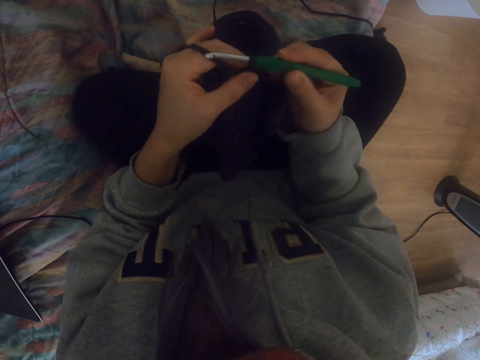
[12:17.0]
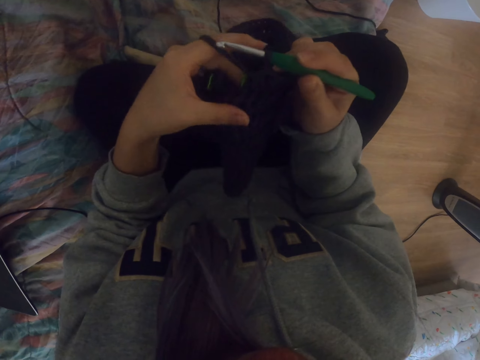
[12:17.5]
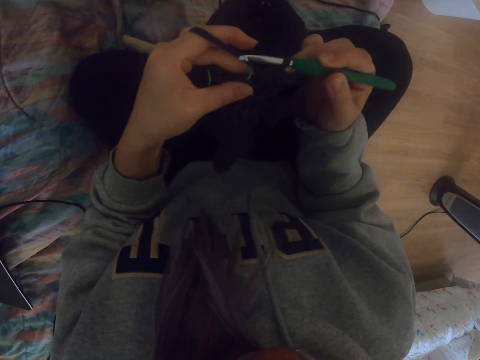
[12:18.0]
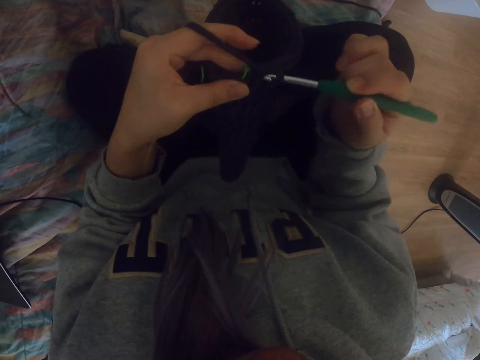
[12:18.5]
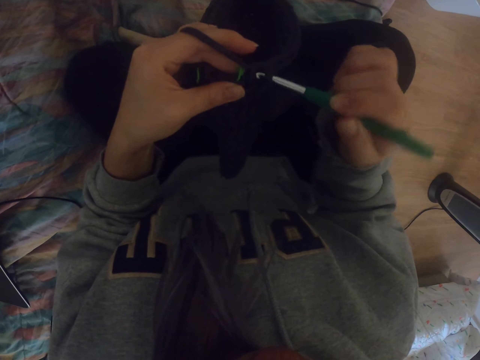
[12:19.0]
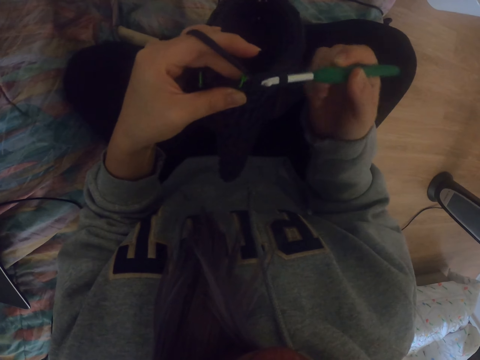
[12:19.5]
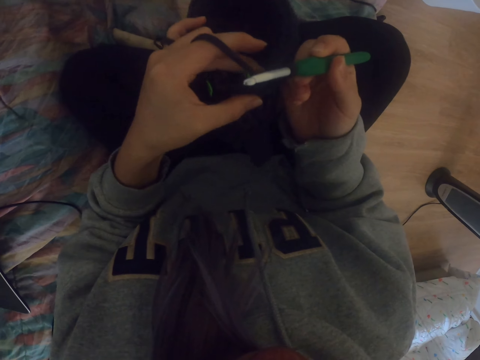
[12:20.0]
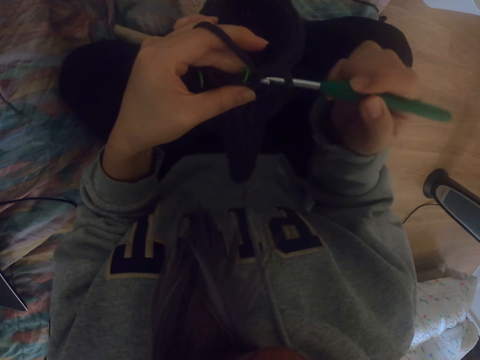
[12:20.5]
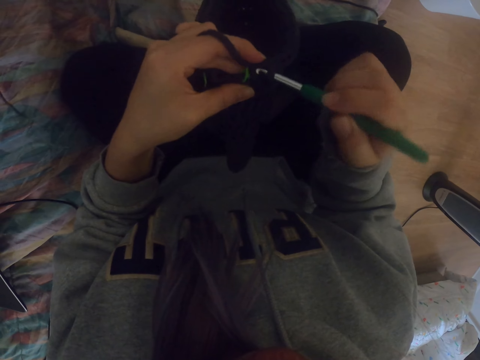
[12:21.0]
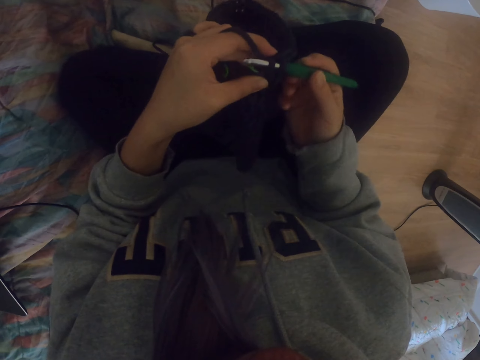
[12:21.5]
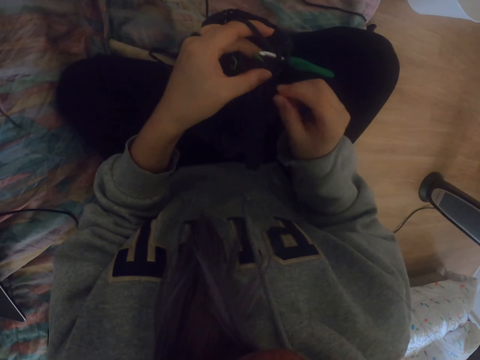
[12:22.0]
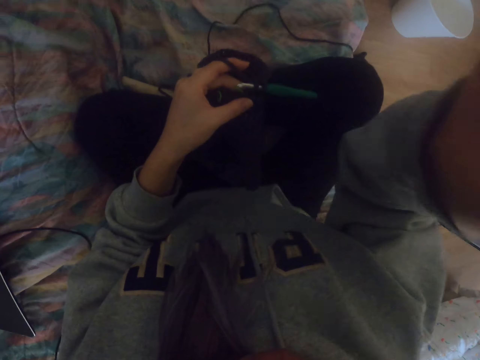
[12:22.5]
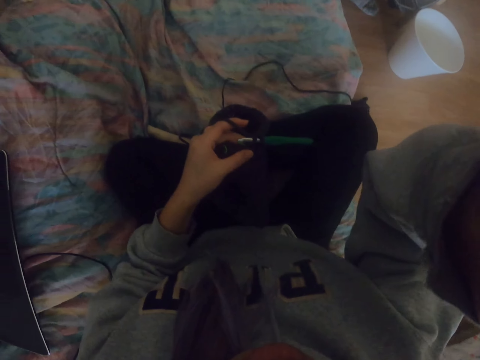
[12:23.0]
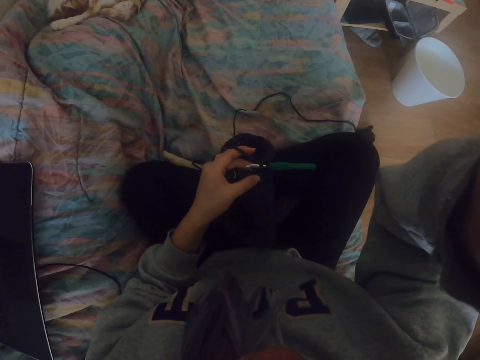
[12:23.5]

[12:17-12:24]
The camera wearer crochets the fabric with a crochet hook. They adjust the camera. They raise a hand.
